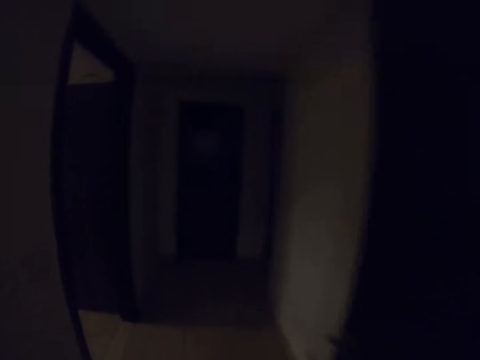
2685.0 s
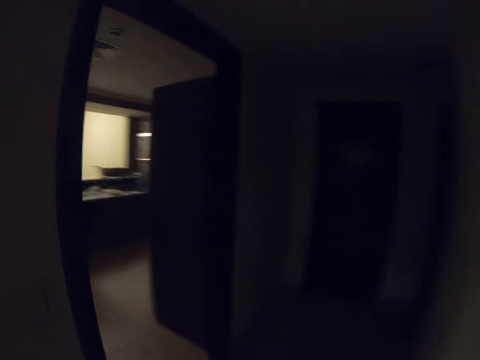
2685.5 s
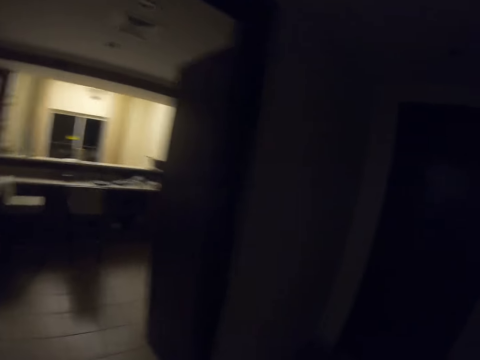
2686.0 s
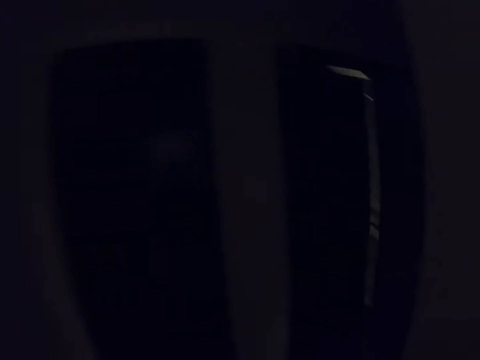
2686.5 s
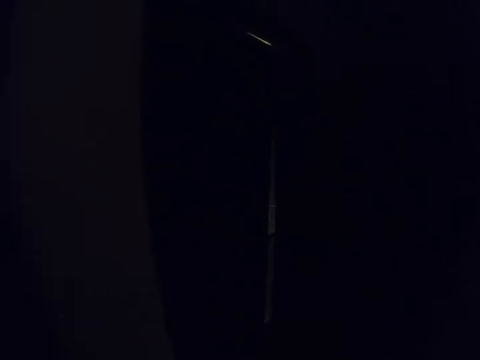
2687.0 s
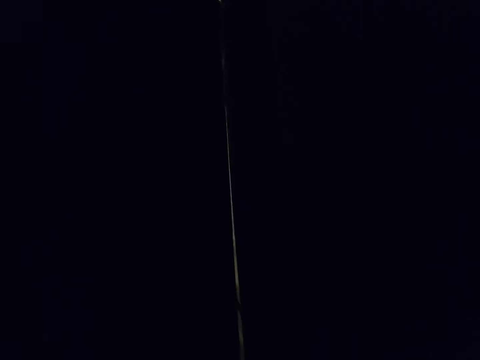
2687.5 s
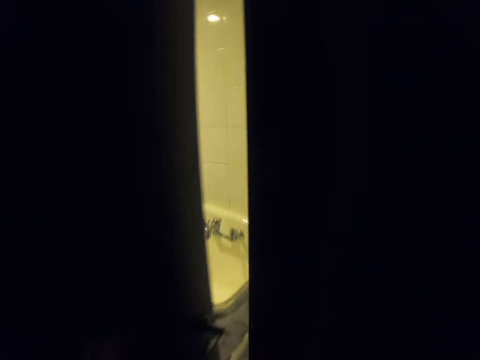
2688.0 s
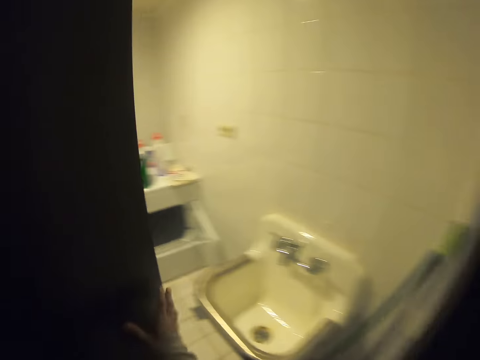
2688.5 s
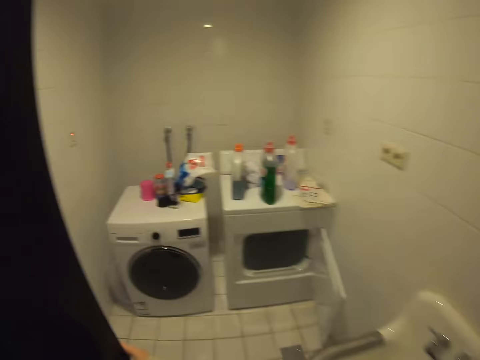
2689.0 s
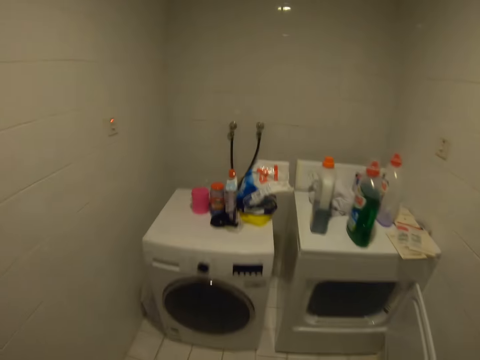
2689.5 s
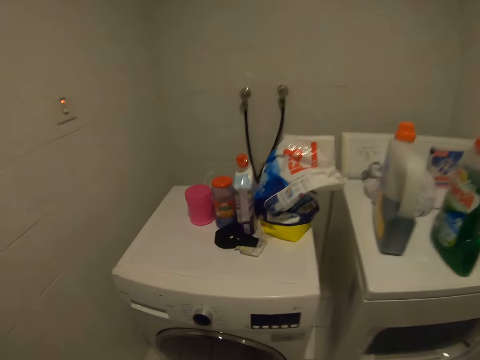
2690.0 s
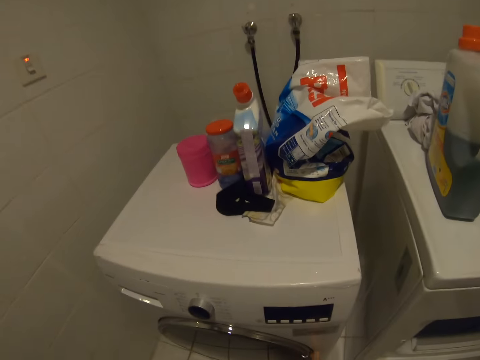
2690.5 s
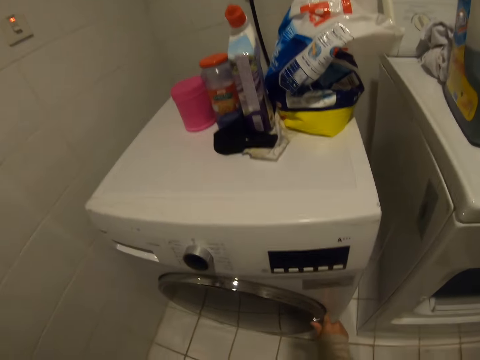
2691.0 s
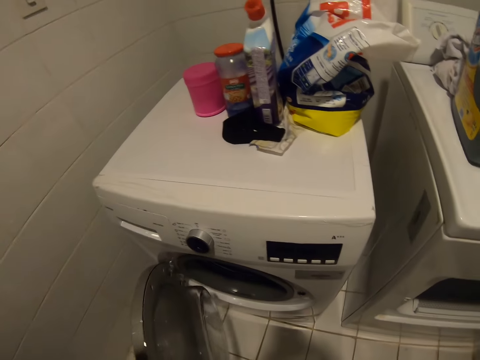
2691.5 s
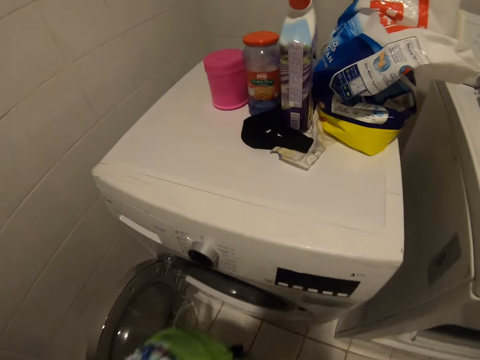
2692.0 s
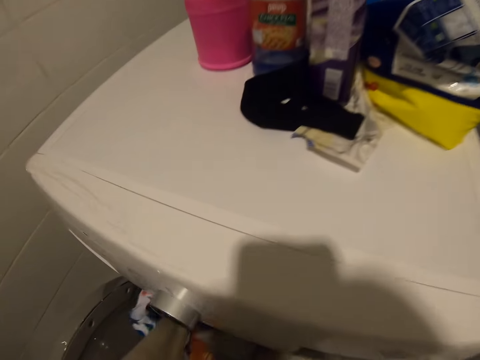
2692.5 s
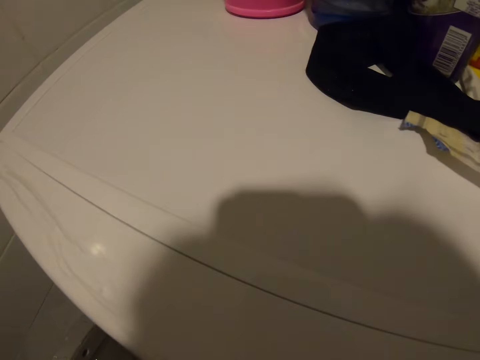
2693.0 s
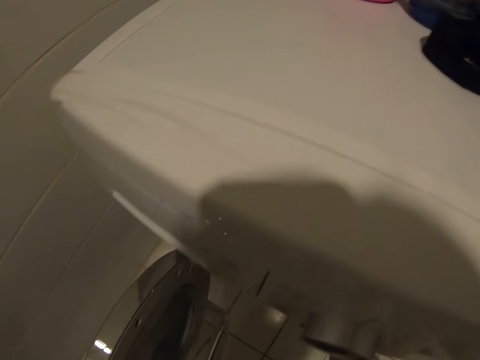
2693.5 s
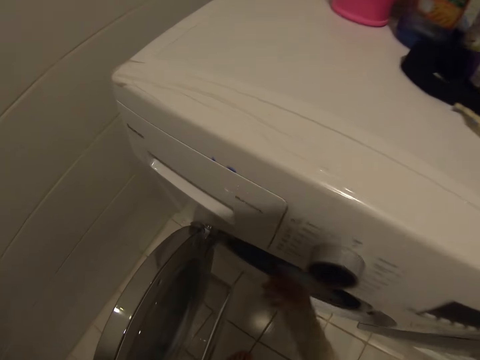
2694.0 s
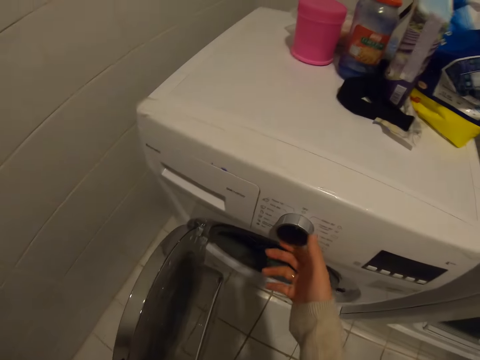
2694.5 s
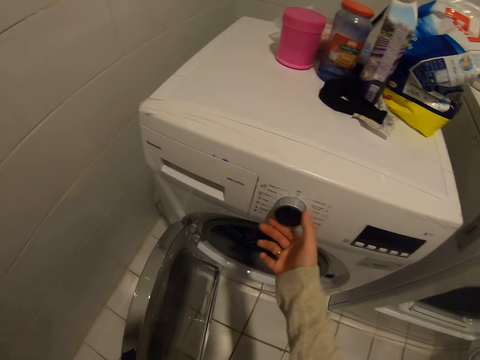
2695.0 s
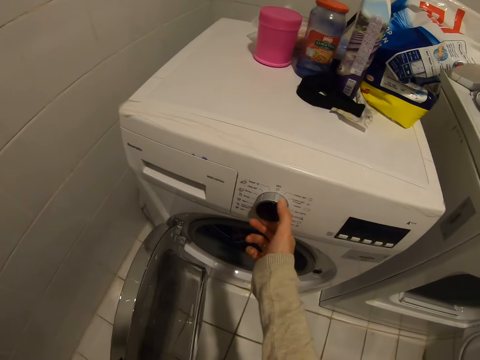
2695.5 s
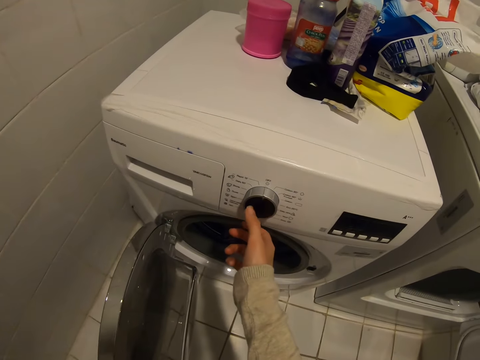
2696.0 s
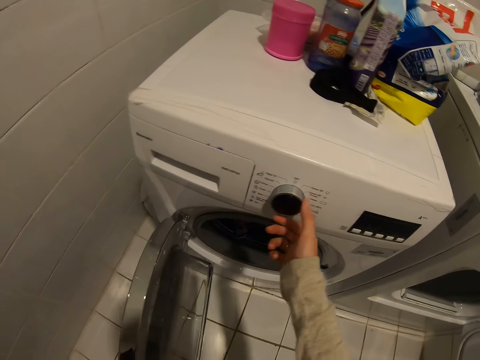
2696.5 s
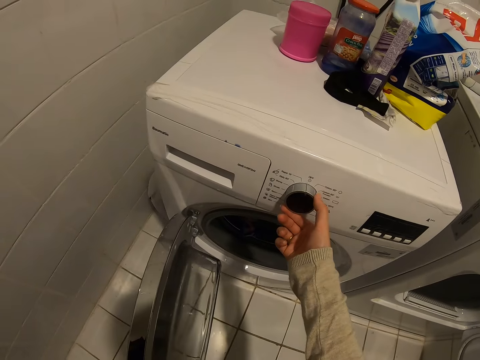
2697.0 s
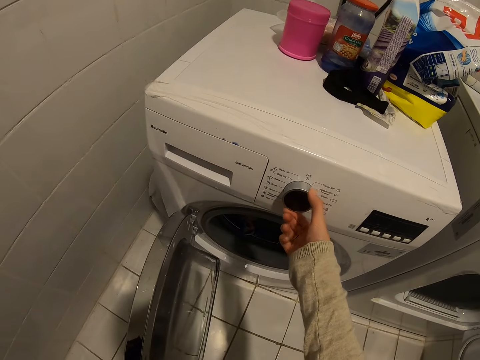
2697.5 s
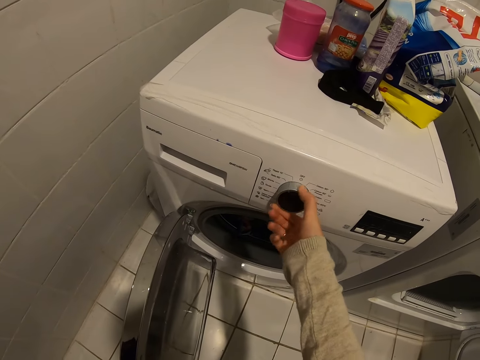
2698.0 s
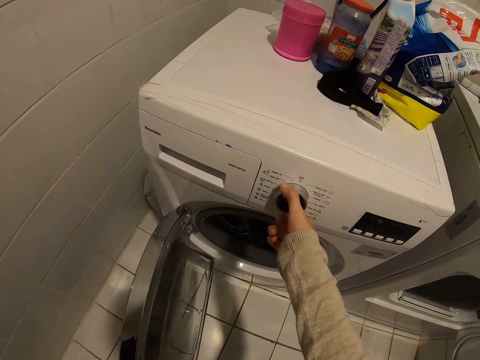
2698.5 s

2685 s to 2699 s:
The camera wearer walks around the house. They walk in the laundry room. They open the laundry room door. They open the laundry machine door. They put the clothes in the laundry machine. They set the laundry machine.

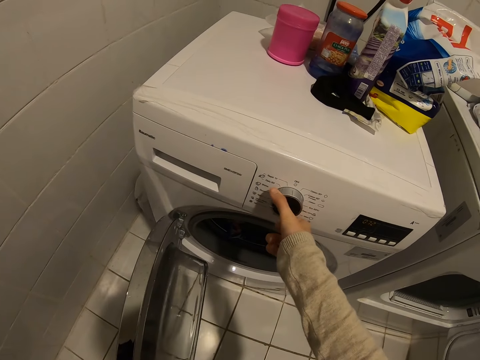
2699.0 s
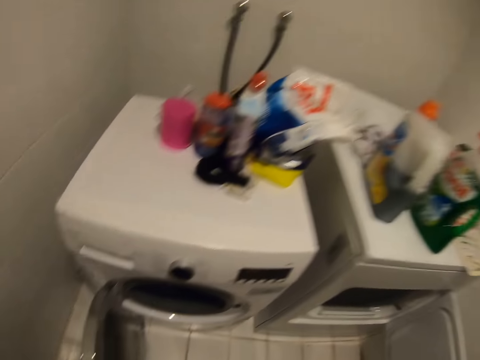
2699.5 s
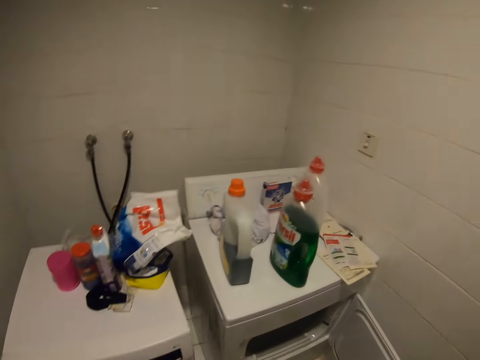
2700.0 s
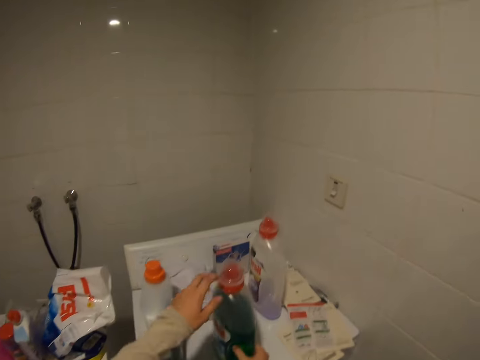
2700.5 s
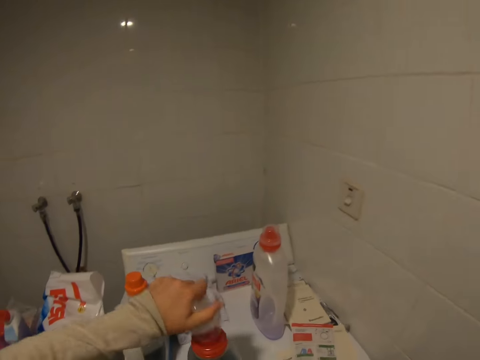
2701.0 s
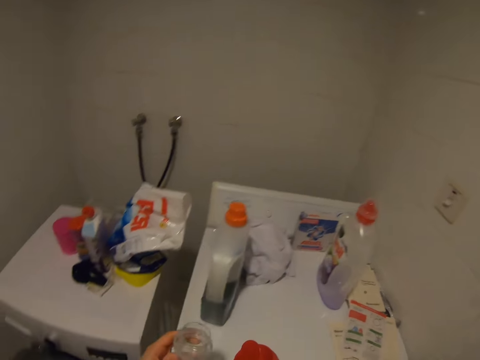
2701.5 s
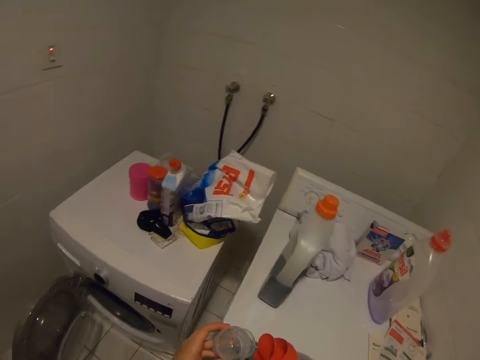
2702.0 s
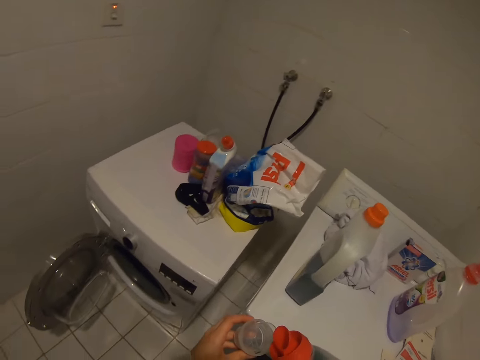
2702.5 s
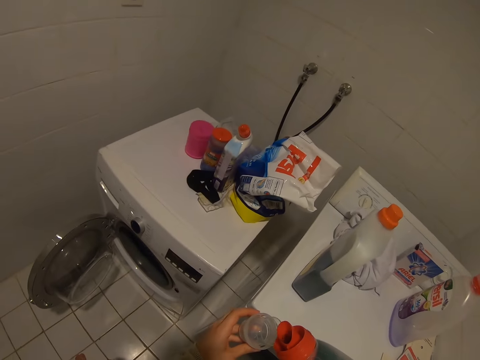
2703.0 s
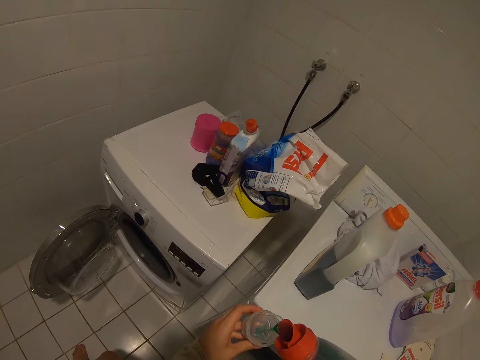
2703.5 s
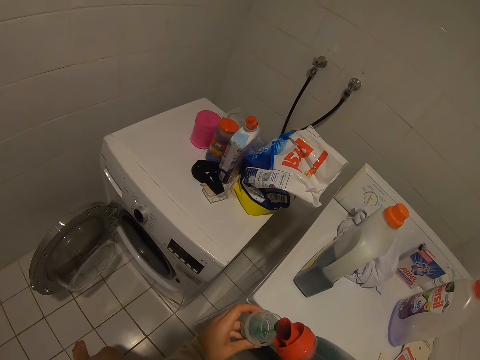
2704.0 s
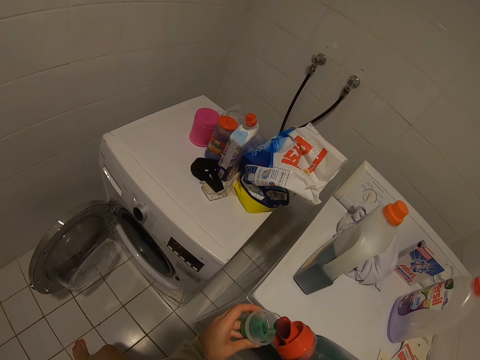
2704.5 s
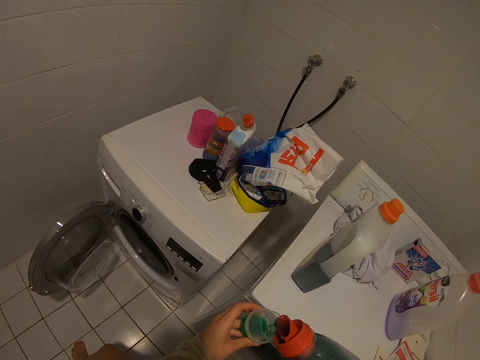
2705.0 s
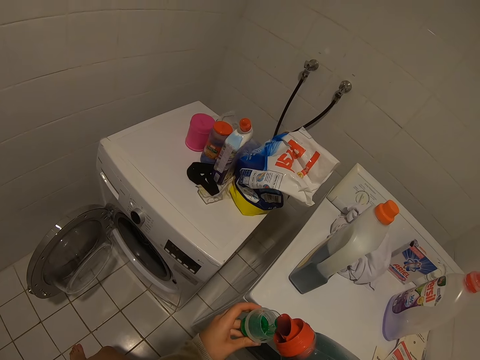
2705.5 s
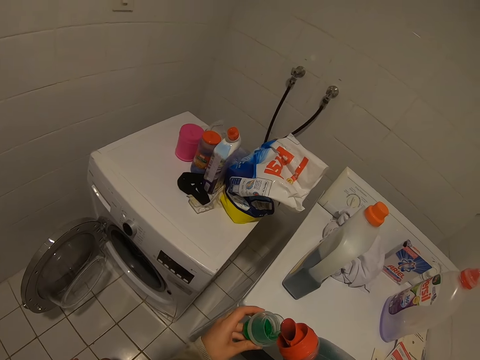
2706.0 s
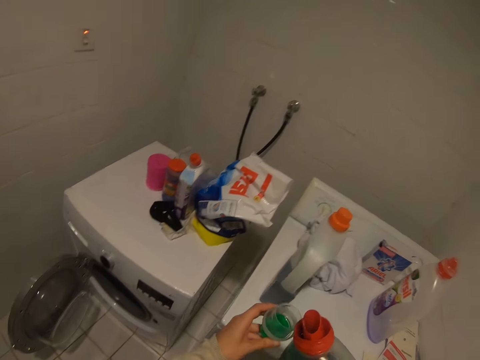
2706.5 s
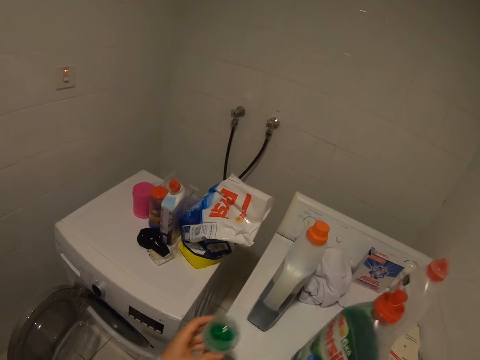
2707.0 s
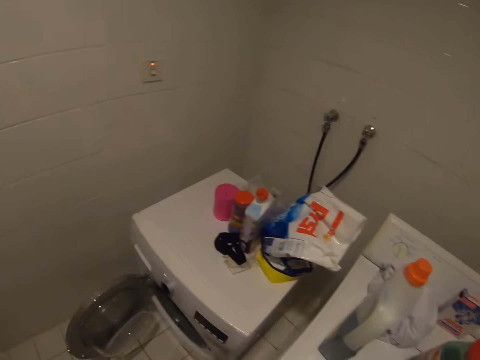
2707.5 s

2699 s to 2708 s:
The camera wearer picks up the washing detergents. They open a bottle. They pour the washing detergent in the opener. They put the detergent on top of the table.

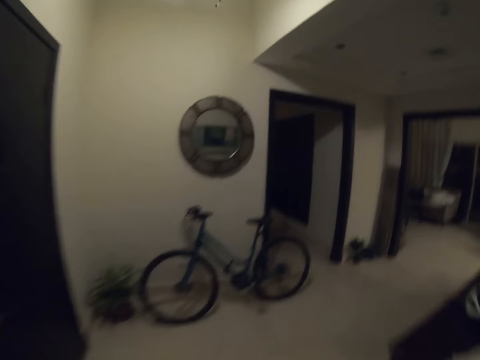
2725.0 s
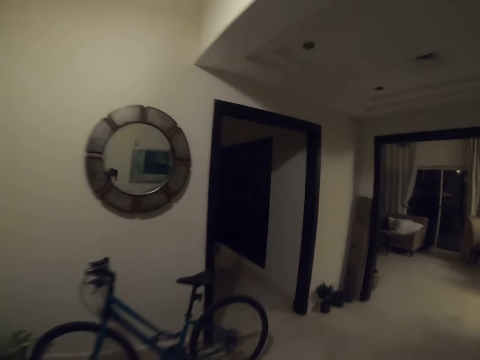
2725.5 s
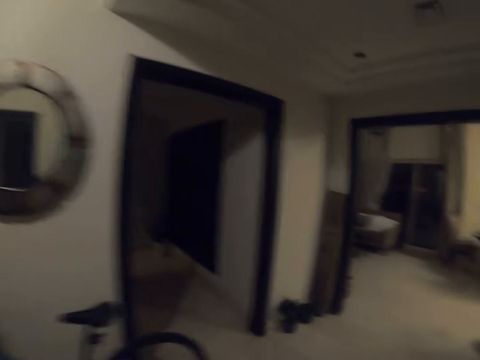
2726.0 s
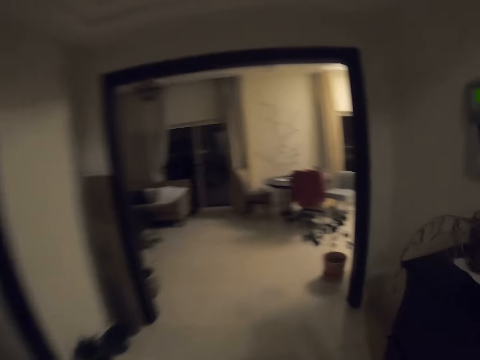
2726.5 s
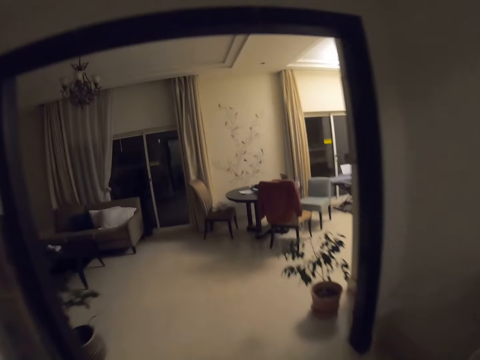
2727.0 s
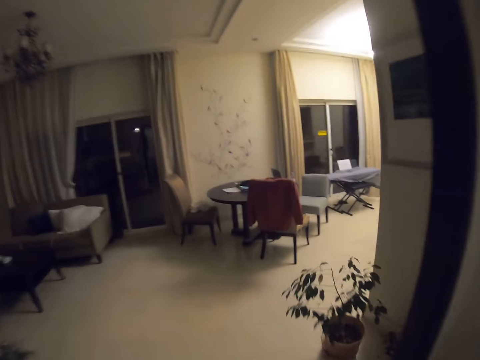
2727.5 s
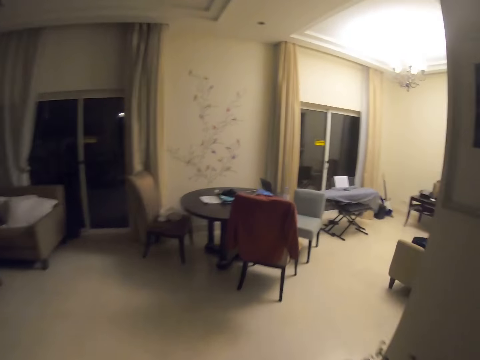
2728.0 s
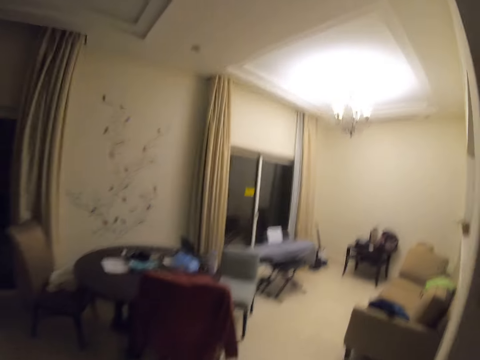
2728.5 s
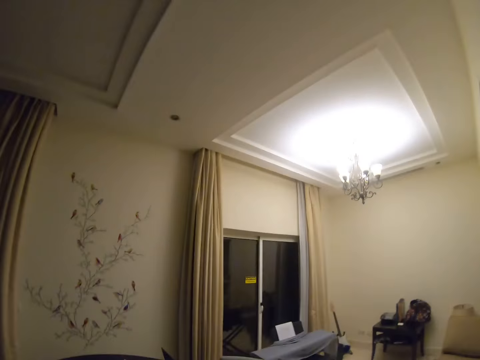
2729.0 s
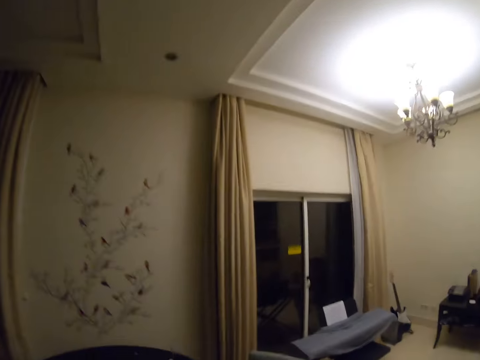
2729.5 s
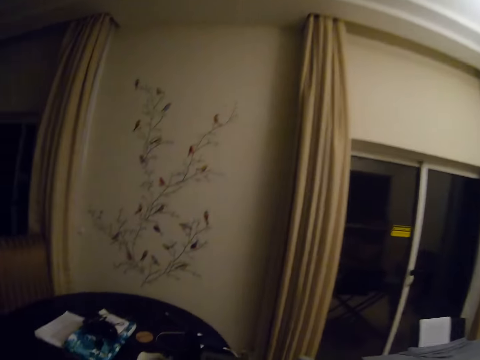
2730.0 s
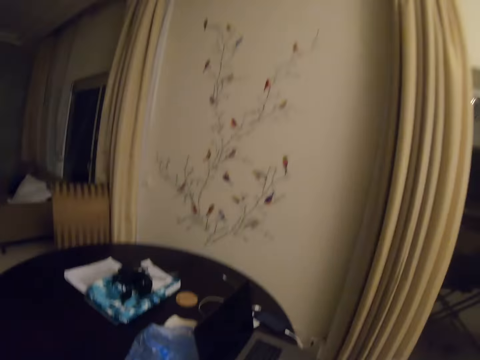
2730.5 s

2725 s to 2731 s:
The camera wearer walks on the corridor. They walk towards a room.
